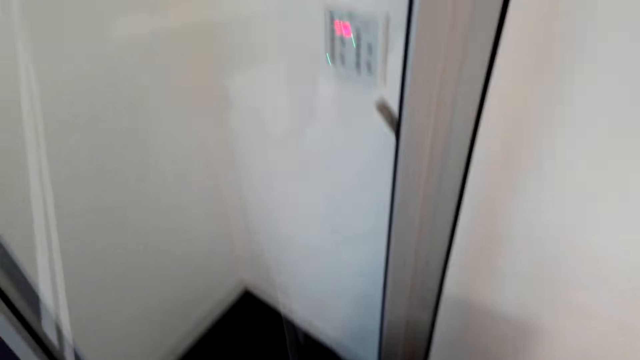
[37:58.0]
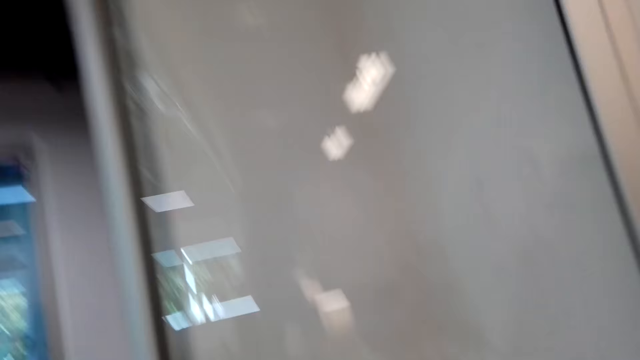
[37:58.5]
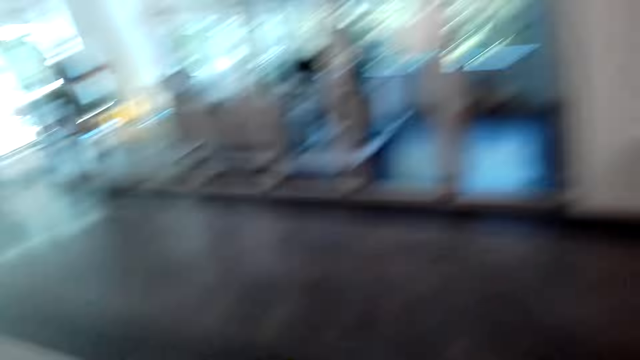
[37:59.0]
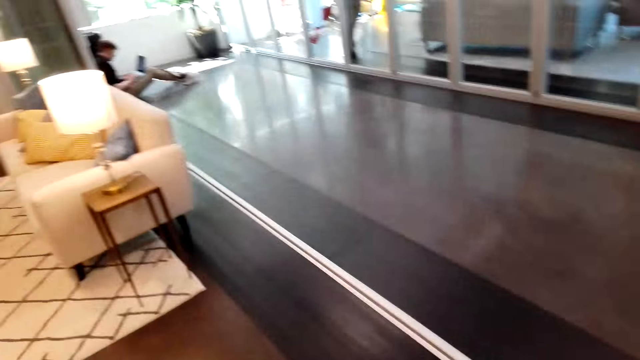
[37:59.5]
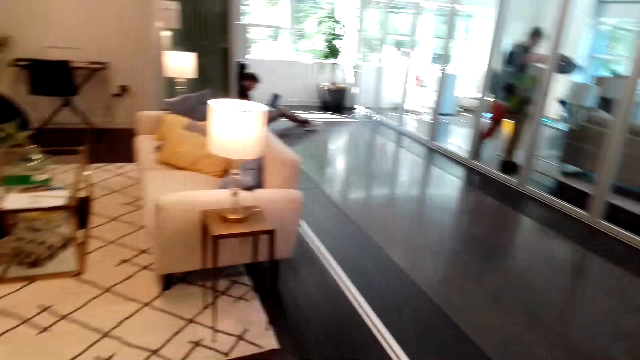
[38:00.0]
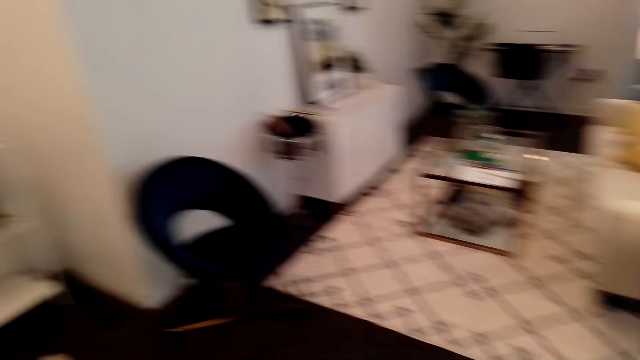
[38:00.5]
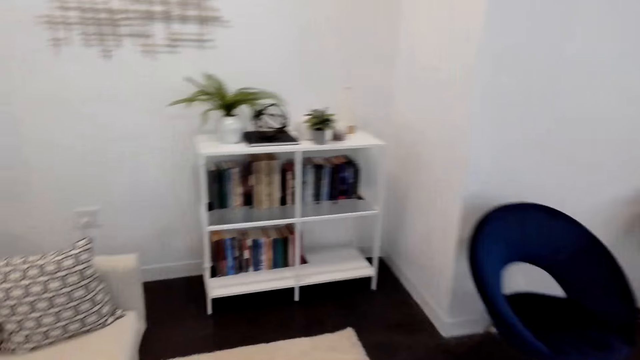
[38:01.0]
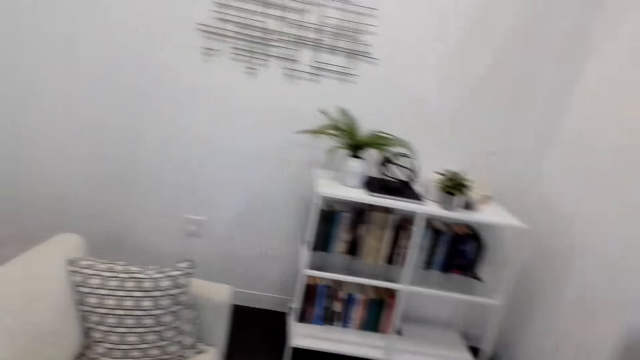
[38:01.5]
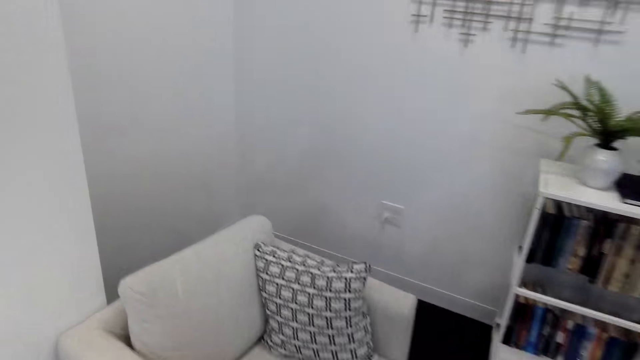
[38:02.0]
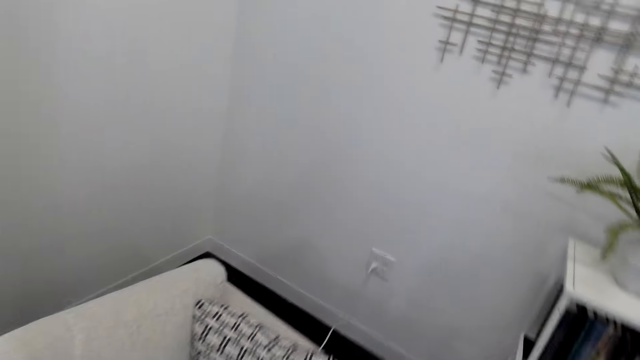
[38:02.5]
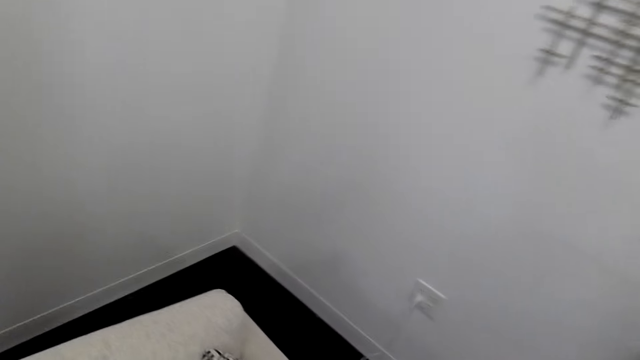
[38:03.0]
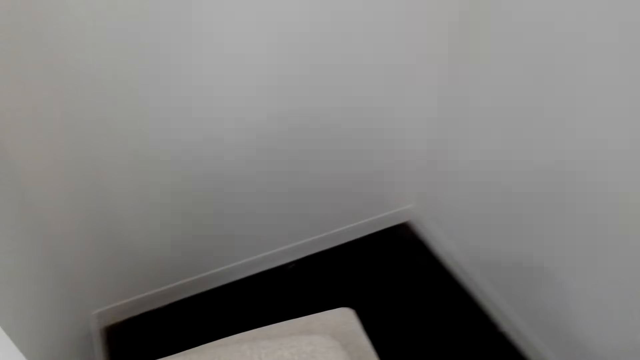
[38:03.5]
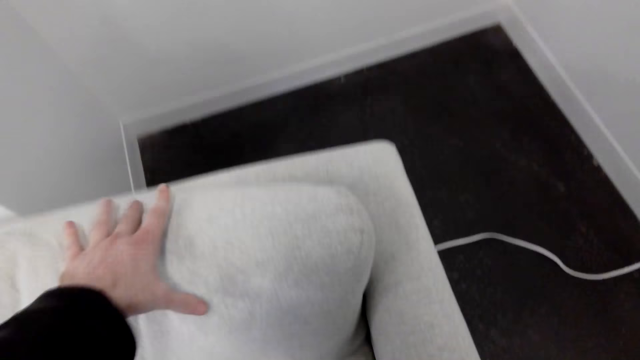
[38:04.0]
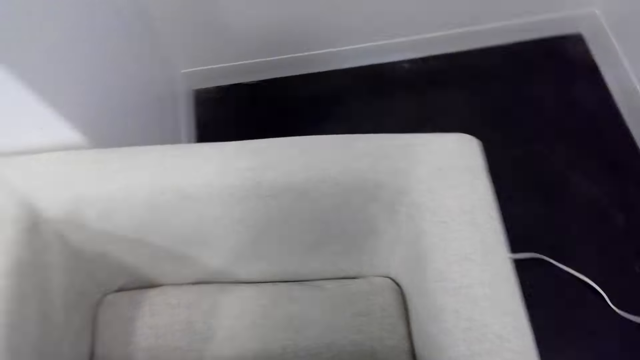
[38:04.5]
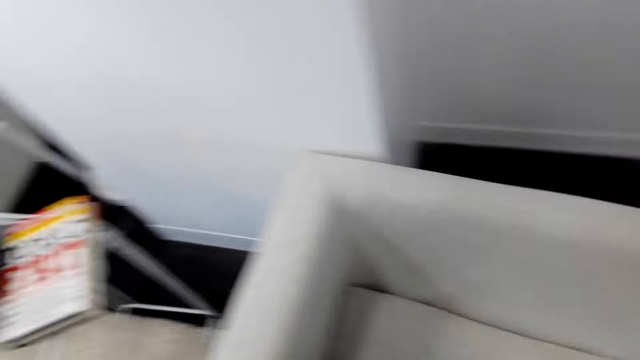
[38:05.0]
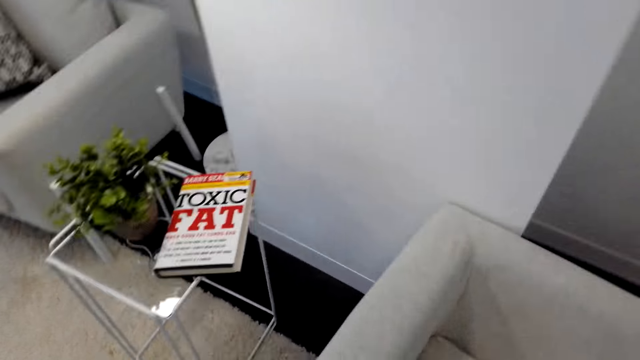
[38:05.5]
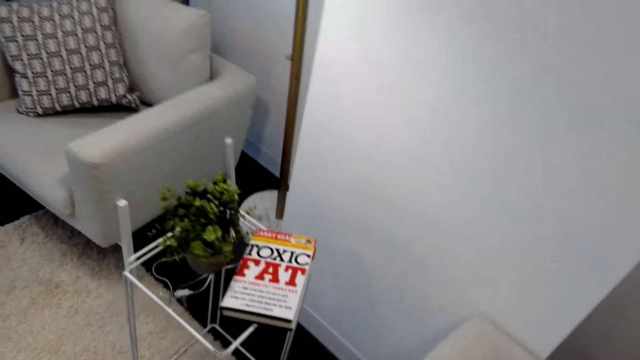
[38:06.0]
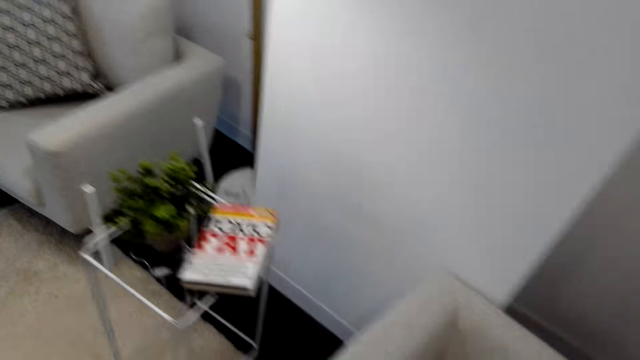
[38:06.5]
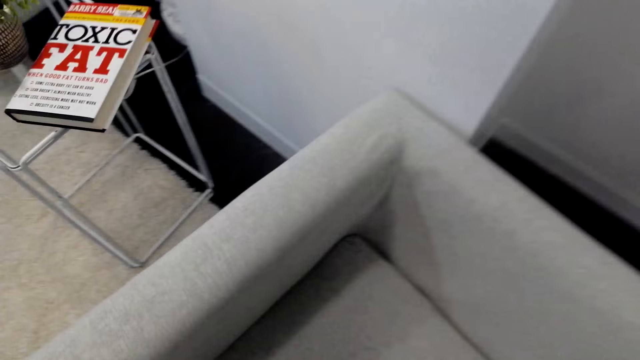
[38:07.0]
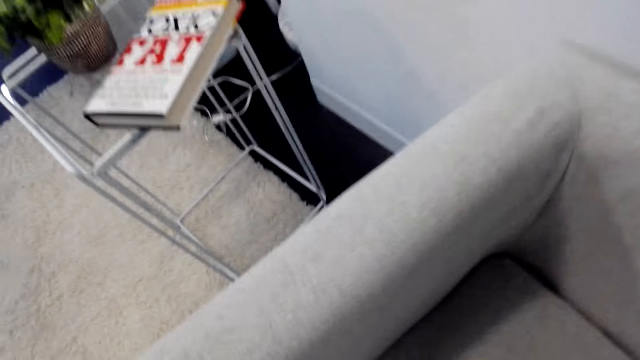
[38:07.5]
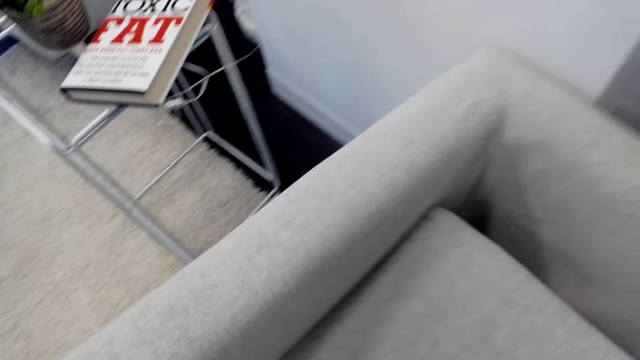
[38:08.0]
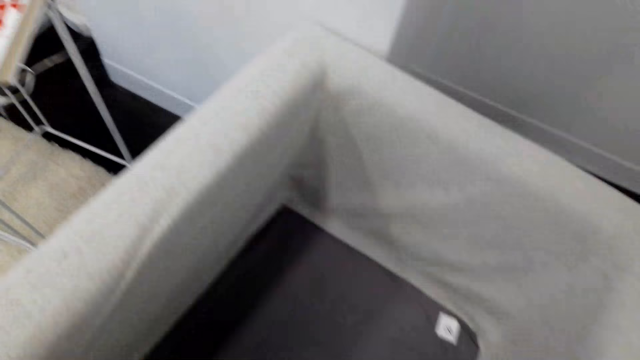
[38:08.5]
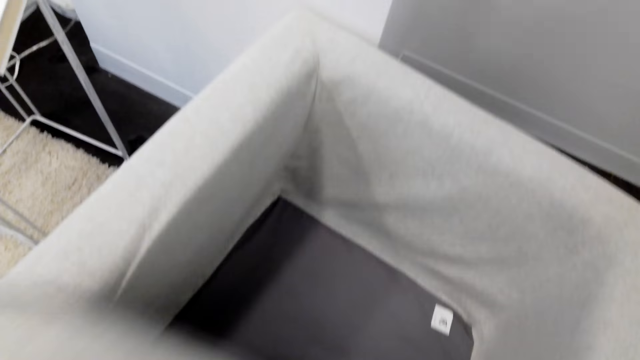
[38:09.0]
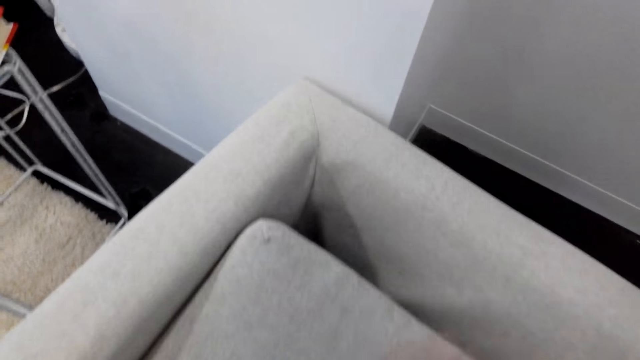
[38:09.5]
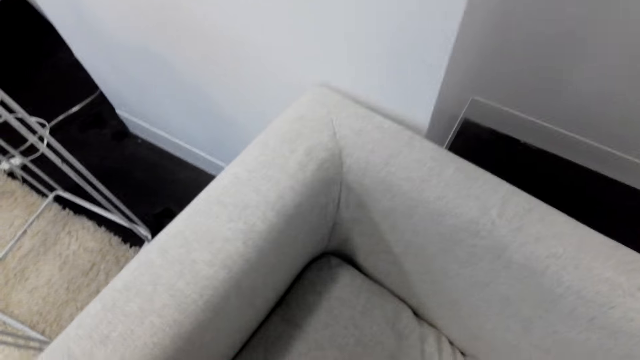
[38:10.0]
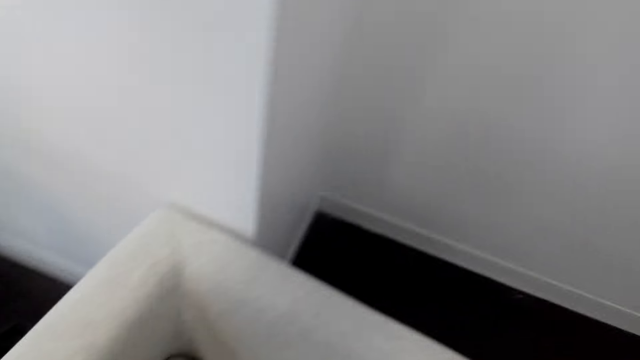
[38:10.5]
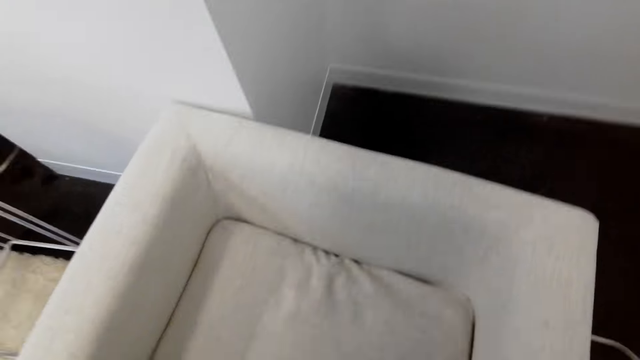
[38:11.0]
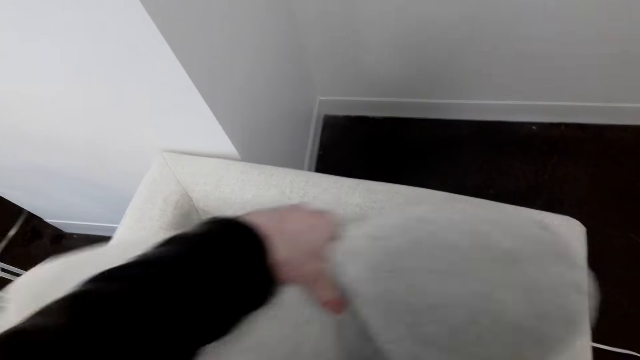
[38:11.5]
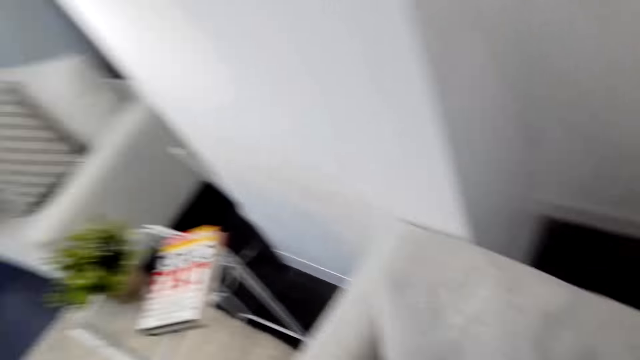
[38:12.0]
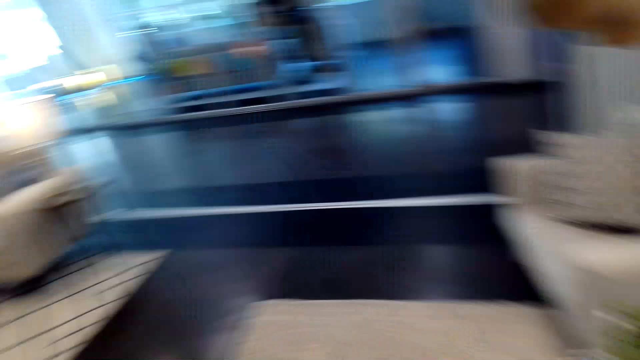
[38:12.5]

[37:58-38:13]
The camera wearer walks around the house. They move the pillow away. They take the cushion and return the cushion on the sofa.

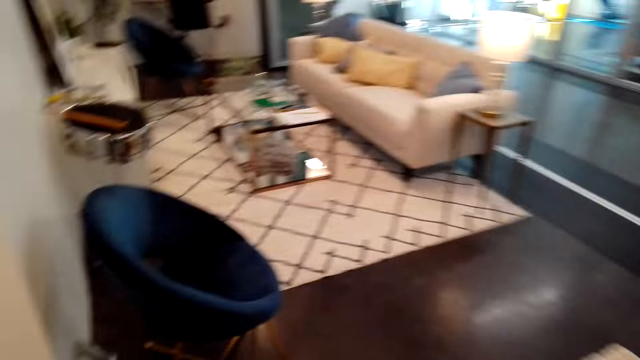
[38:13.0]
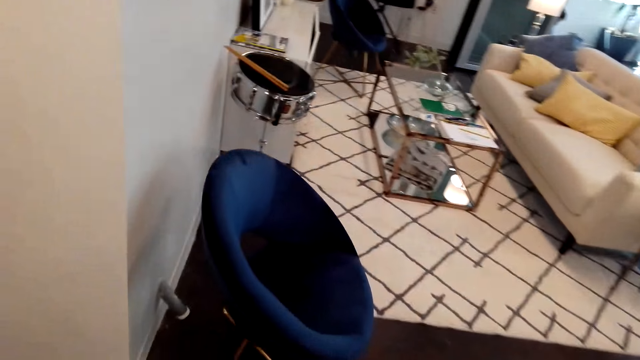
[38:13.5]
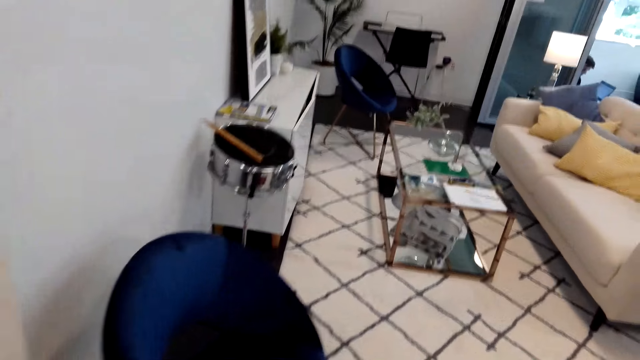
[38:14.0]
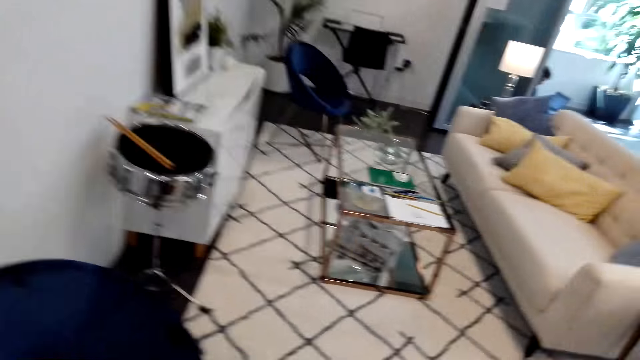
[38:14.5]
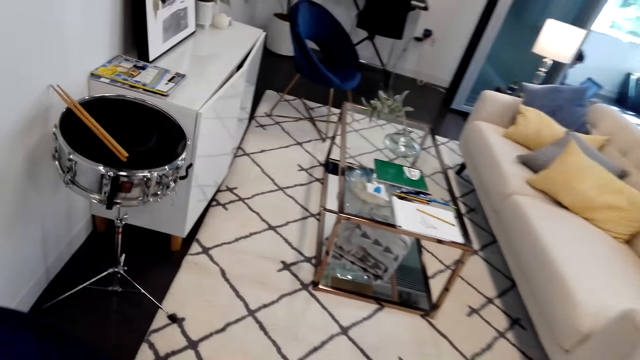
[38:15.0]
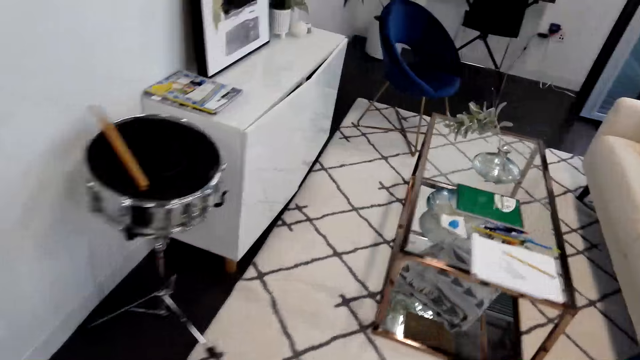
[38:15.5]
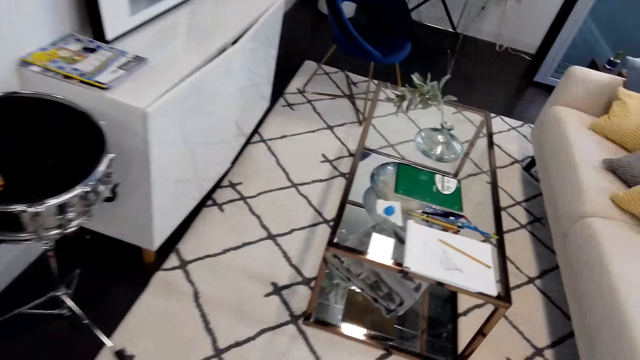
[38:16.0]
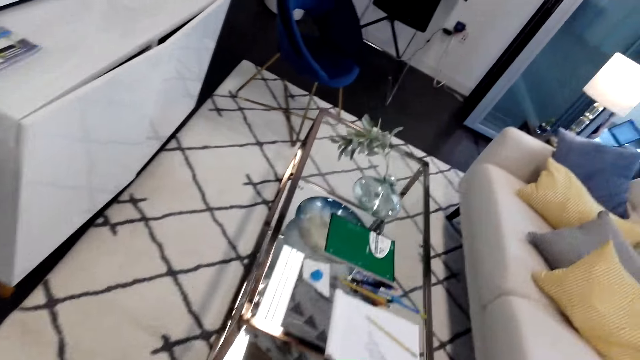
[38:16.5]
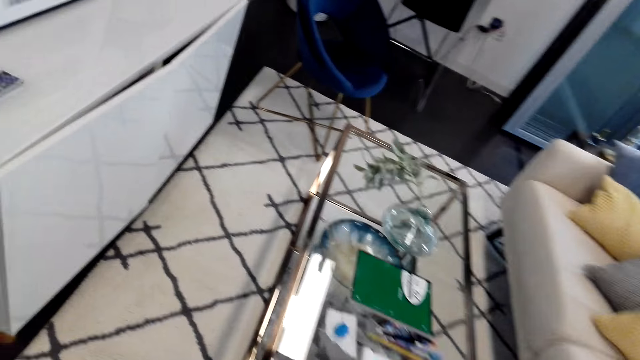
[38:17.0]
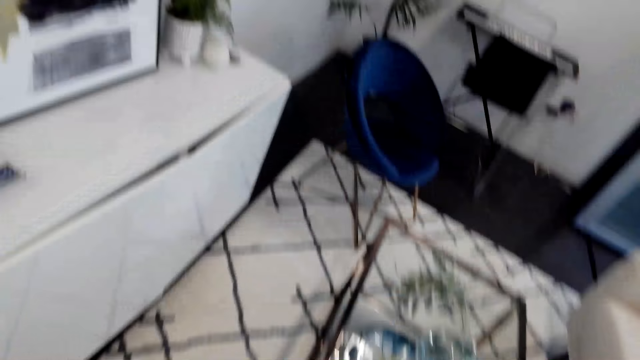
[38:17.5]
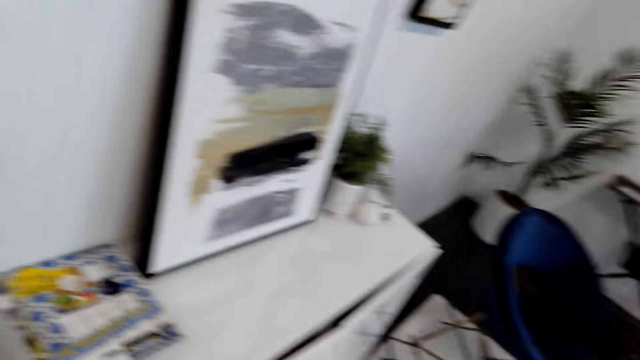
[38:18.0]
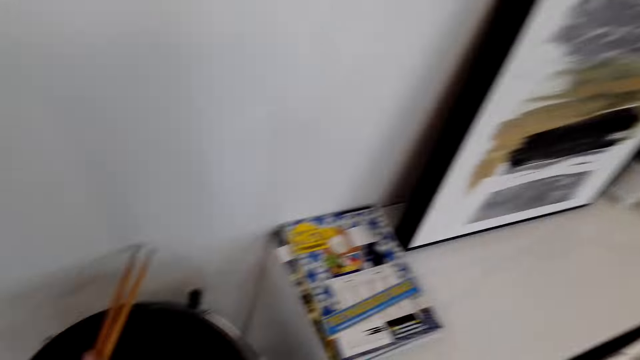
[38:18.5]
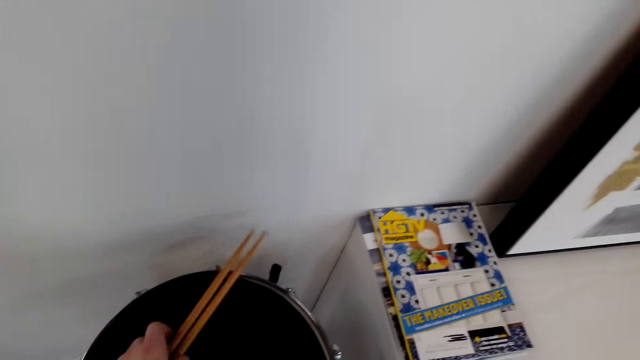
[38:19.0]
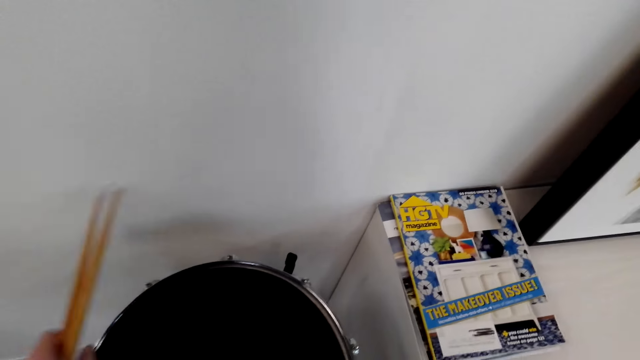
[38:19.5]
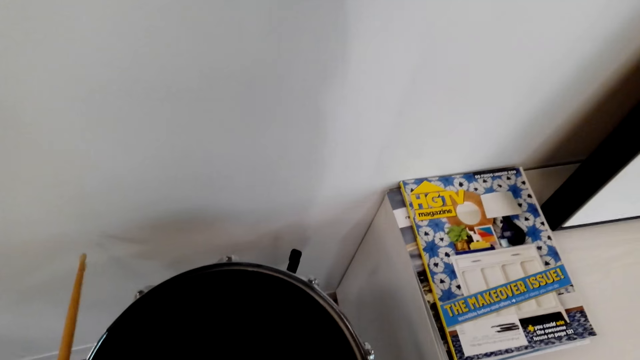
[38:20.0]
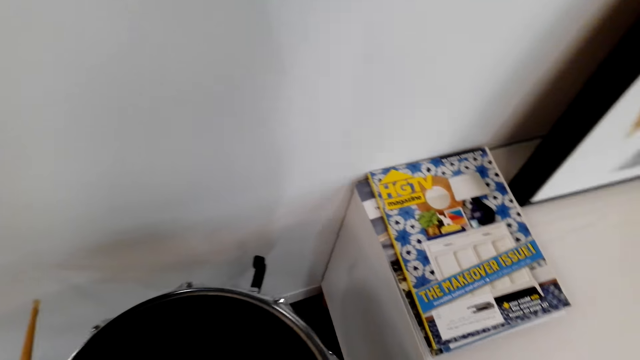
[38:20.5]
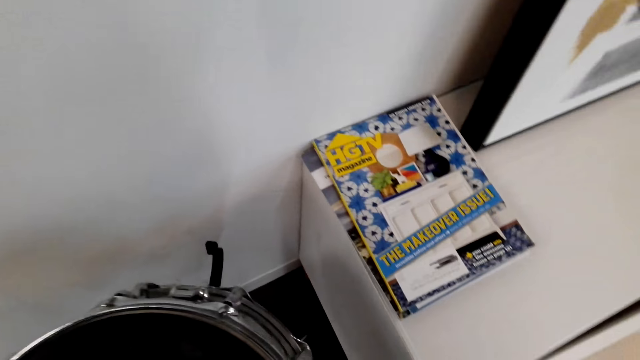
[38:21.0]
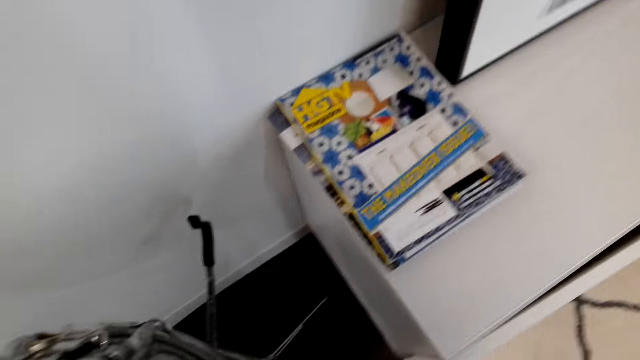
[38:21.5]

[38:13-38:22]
The camera wearer walks around the house. They pick up the drumsticks.
